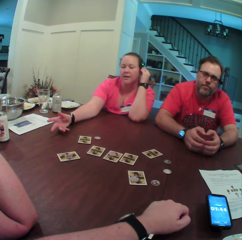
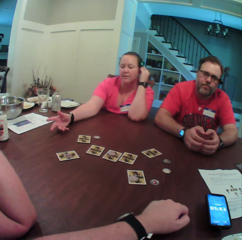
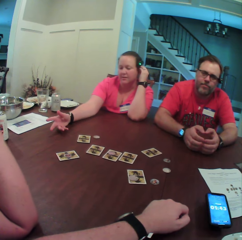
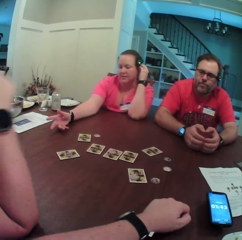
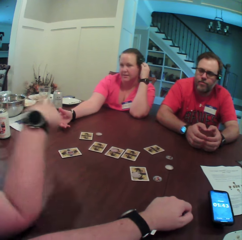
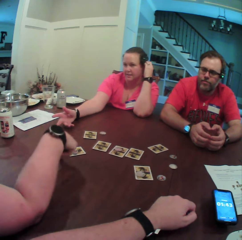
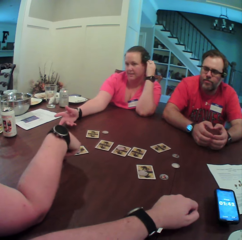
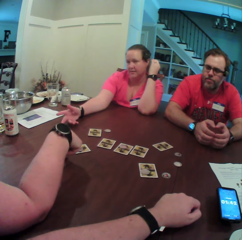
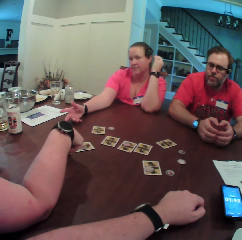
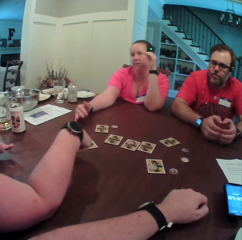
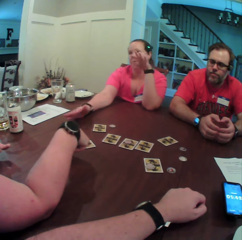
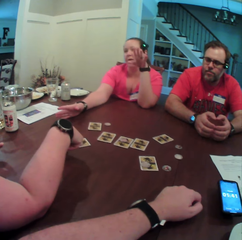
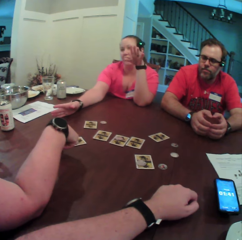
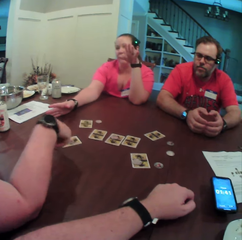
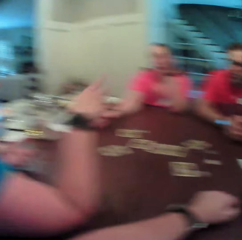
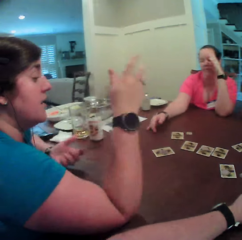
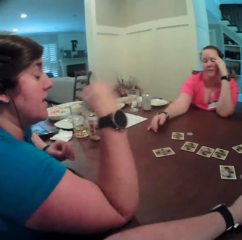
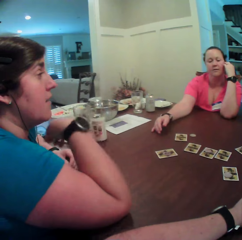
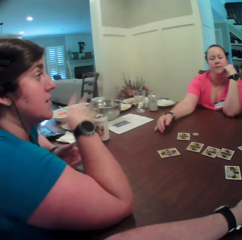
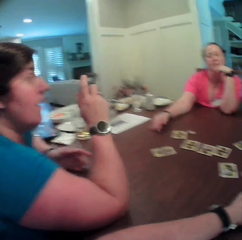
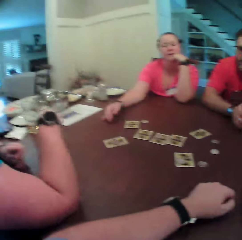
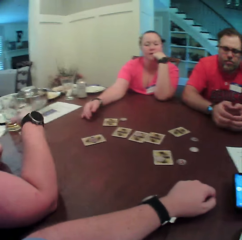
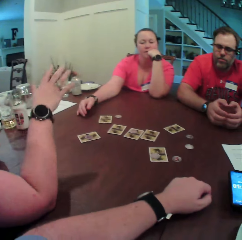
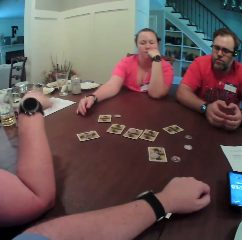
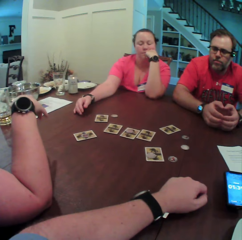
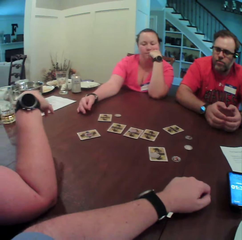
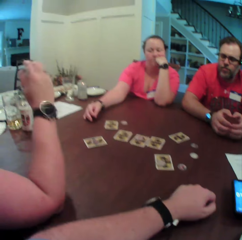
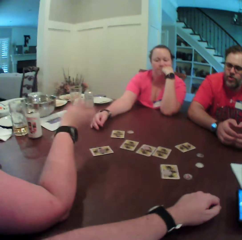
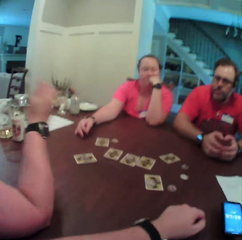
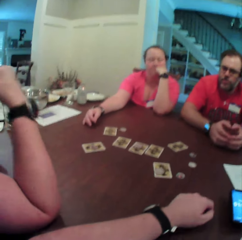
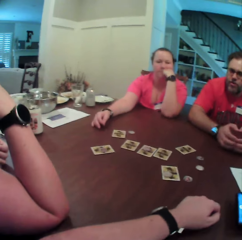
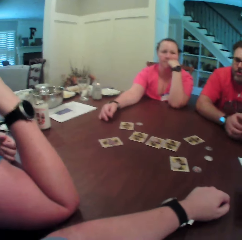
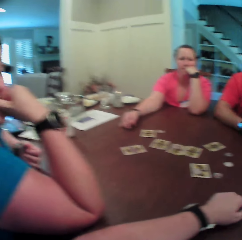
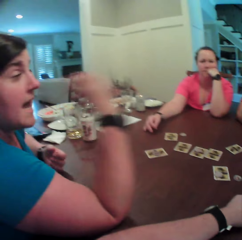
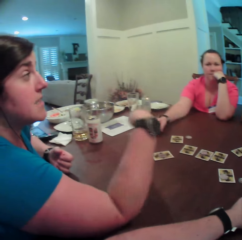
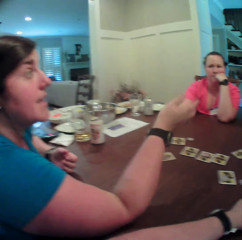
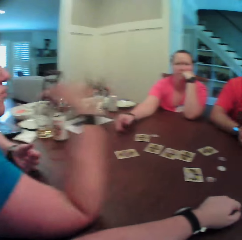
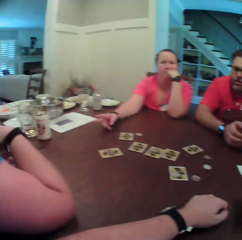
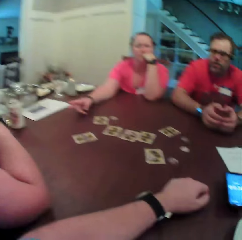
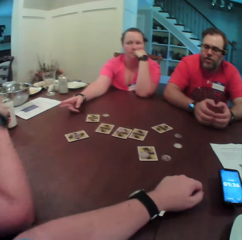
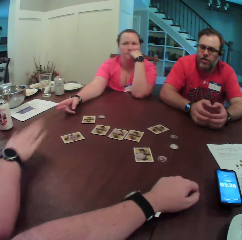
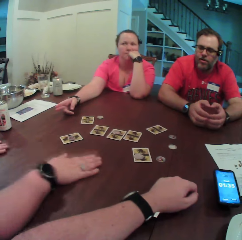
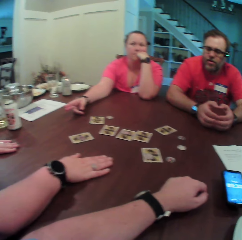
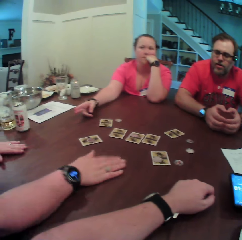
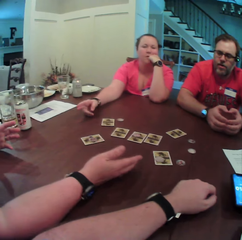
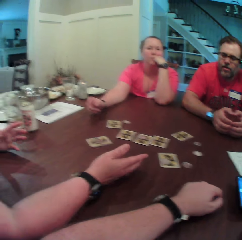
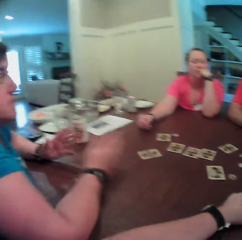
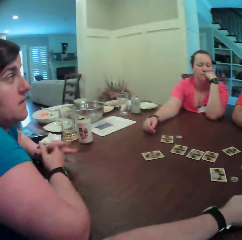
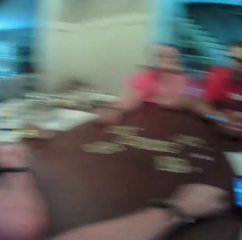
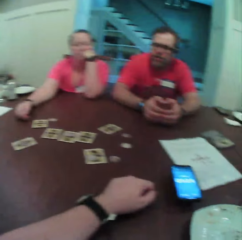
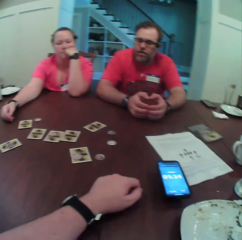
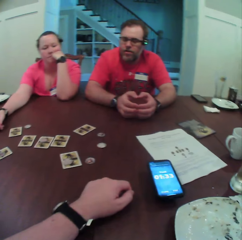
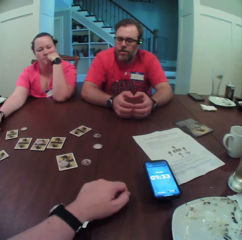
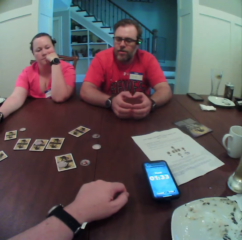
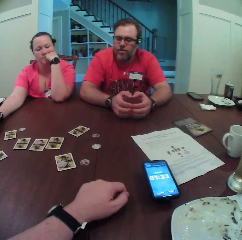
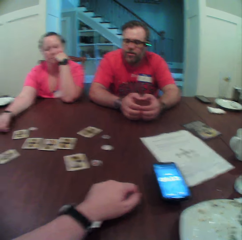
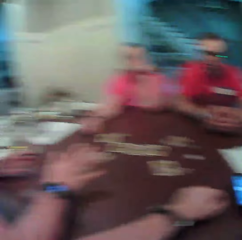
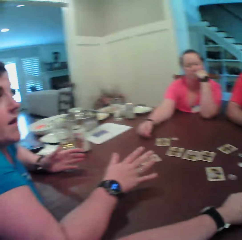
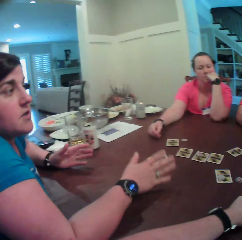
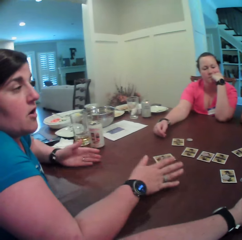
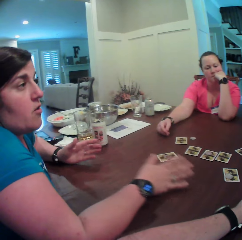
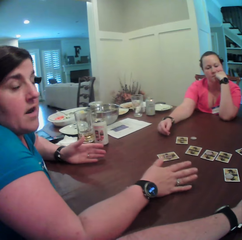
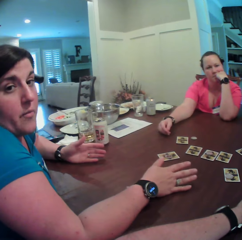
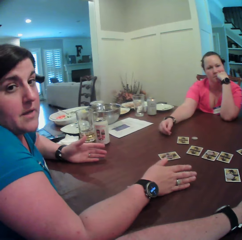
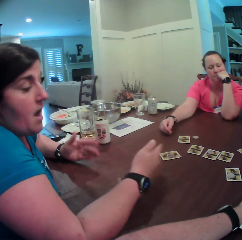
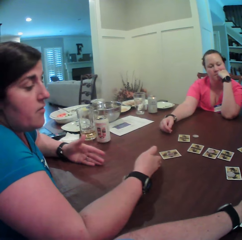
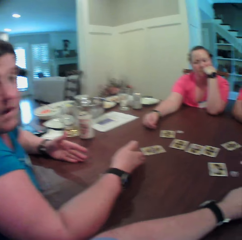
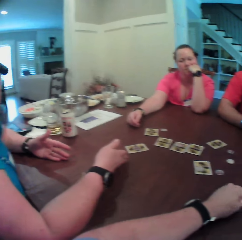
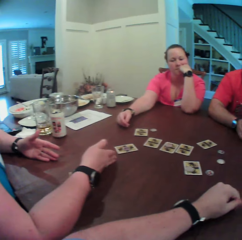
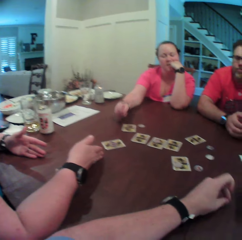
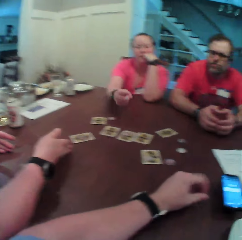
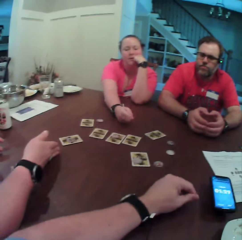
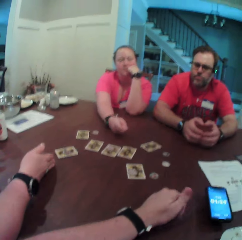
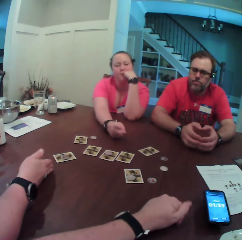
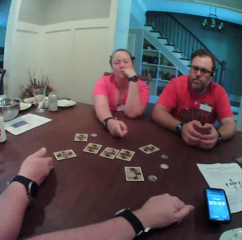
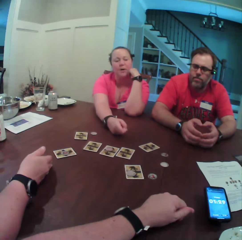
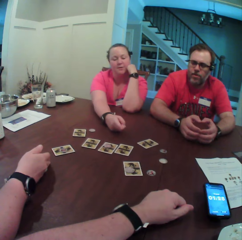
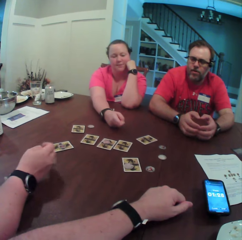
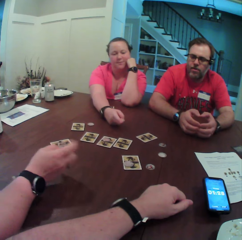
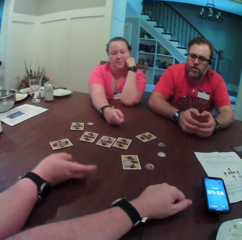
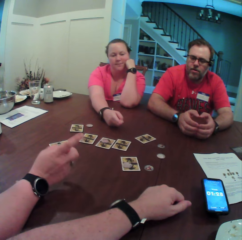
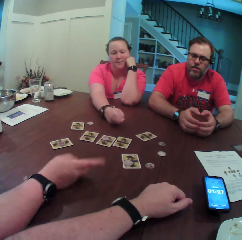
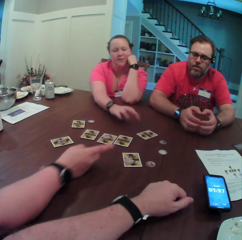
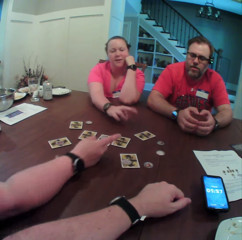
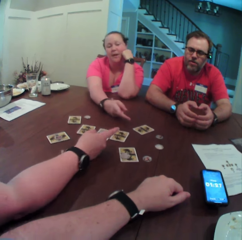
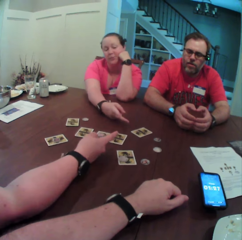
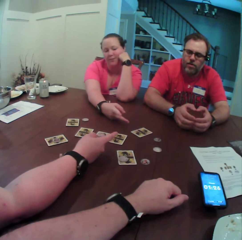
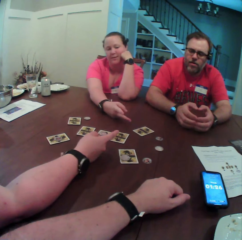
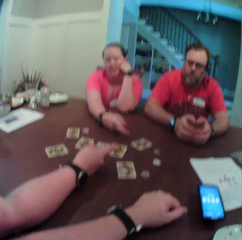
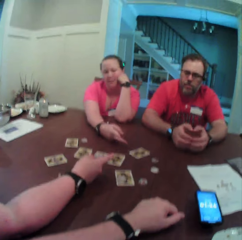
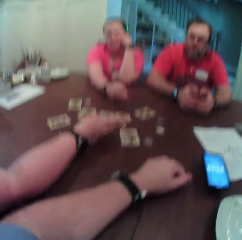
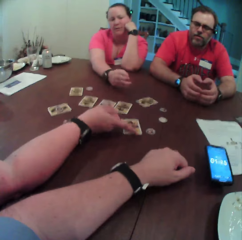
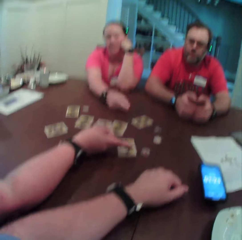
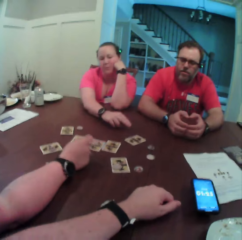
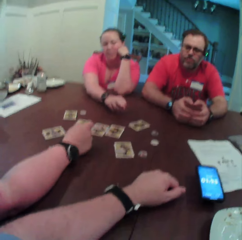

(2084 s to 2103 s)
A woman speaks to another woman and a man. The first woman speaks to the man. The first woman speaks to the camera wearer. The other woman speaks to the first woman, the camera wearer and the man at the table.

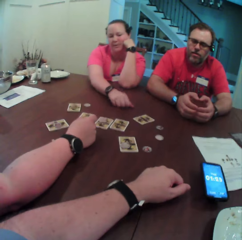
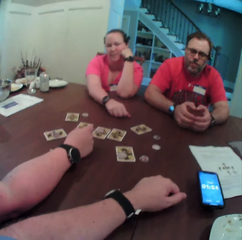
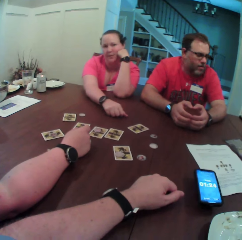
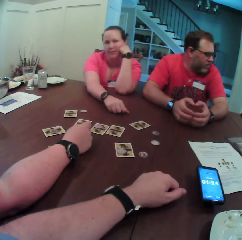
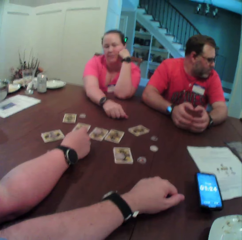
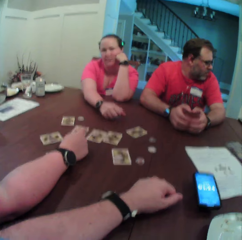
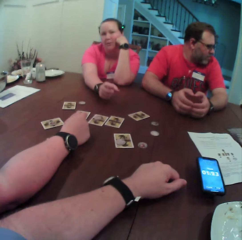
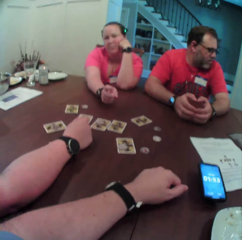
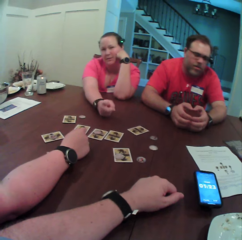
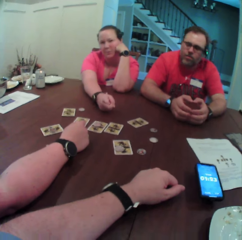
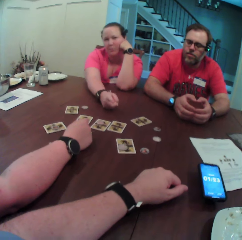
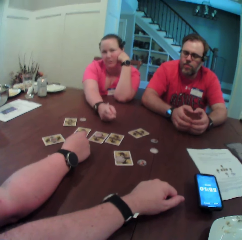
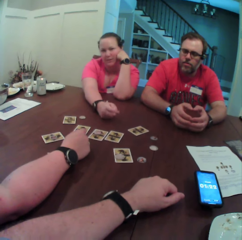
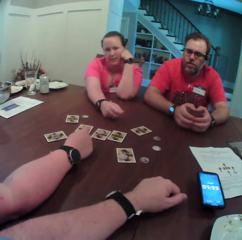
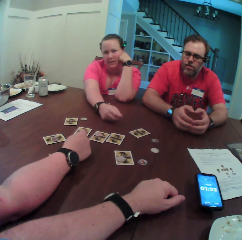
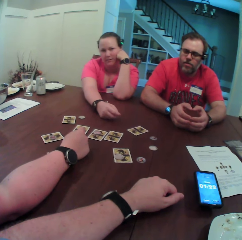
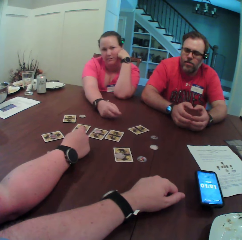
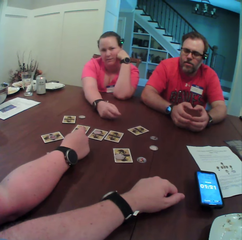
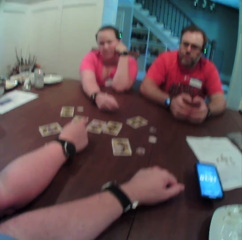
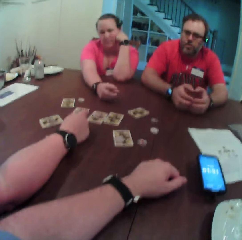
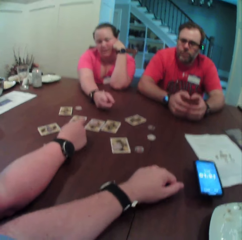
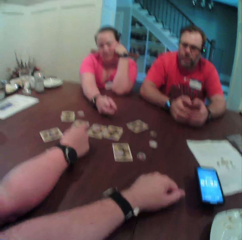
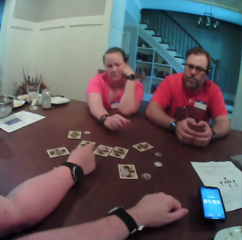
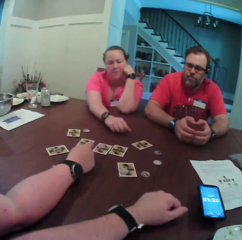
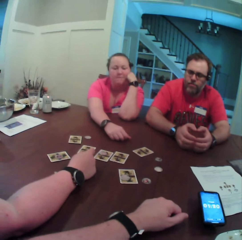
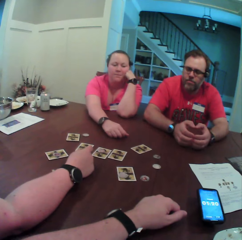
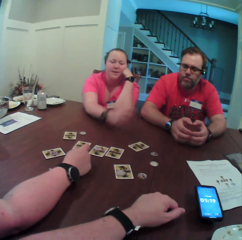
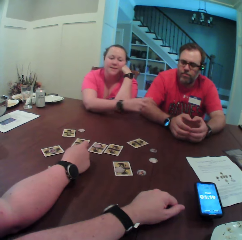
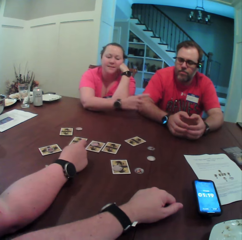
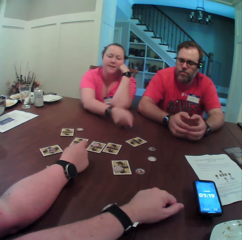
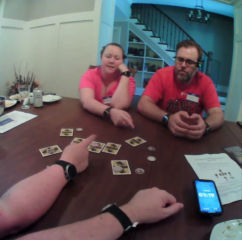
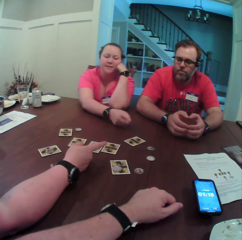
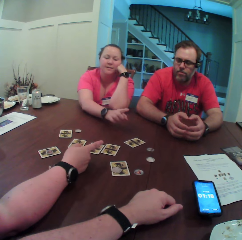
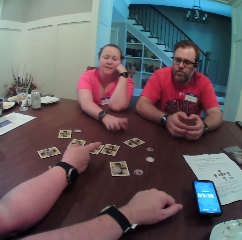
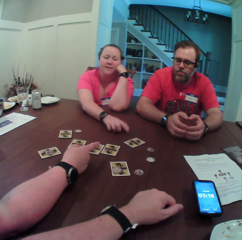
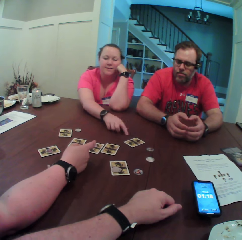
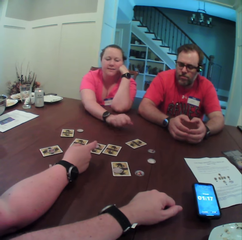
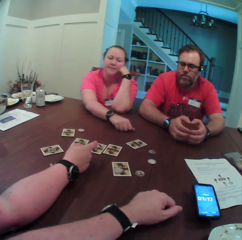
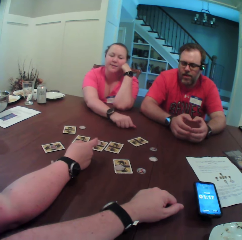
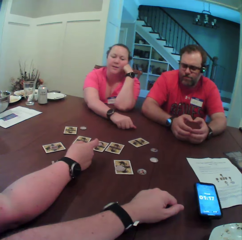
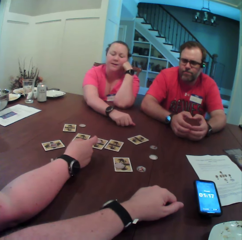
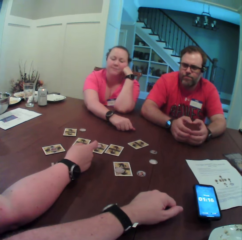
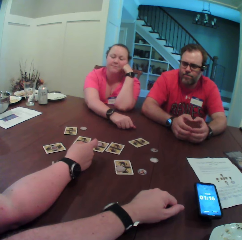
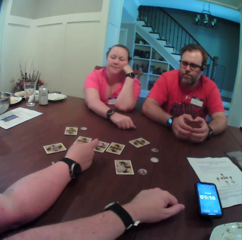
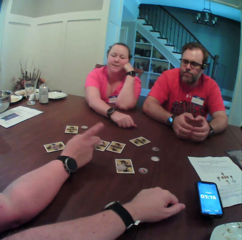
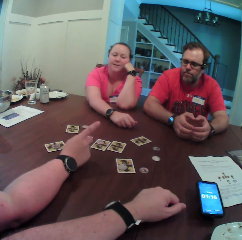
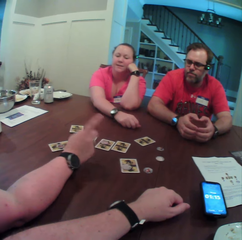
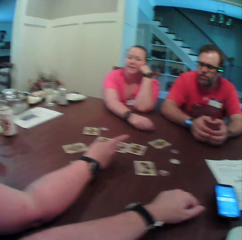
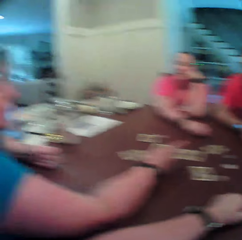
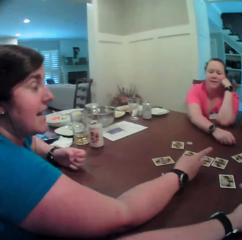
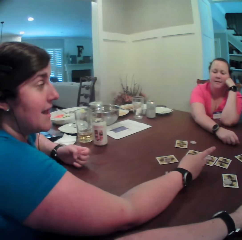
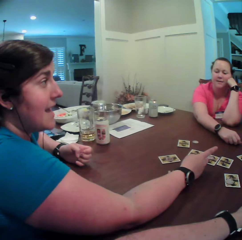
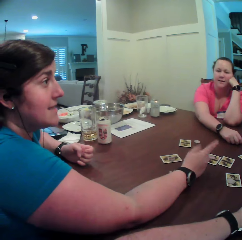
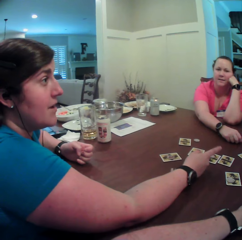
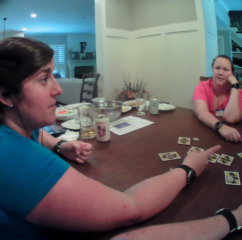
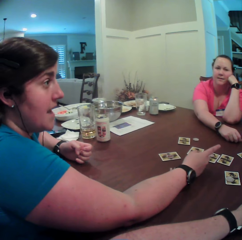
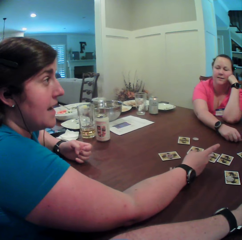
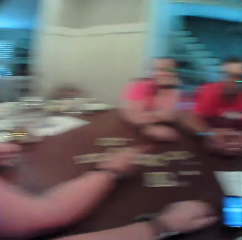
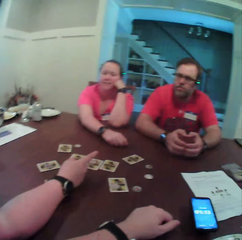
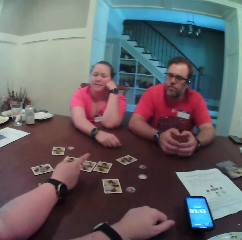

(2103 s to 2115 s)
A woman speaks to the camera wearer, the woman and a man at the table. The camera wearer looks at a person. The man moves his head. Another woman speaks to the man.
